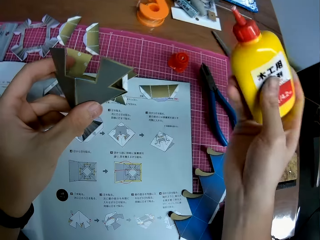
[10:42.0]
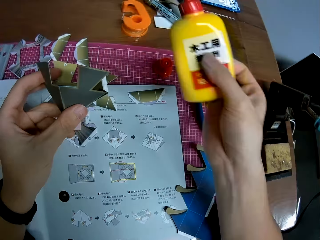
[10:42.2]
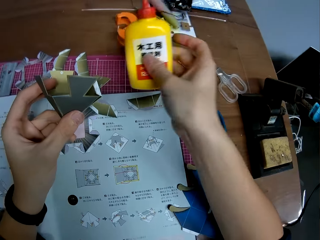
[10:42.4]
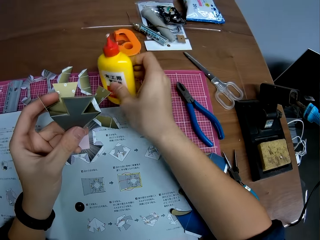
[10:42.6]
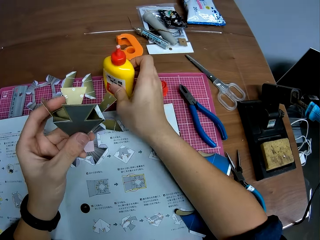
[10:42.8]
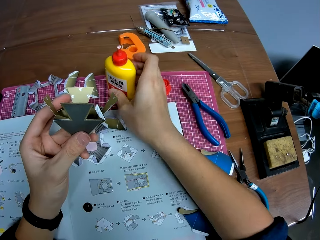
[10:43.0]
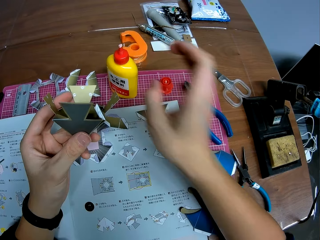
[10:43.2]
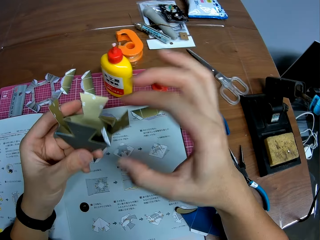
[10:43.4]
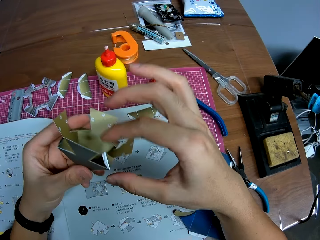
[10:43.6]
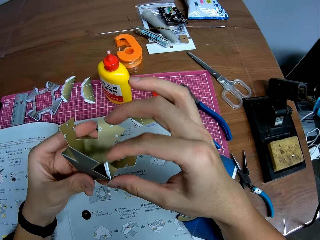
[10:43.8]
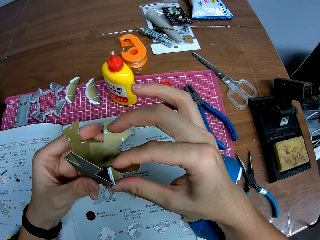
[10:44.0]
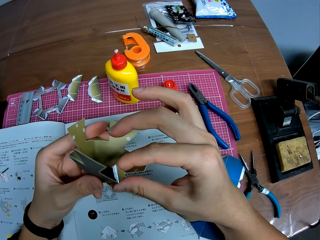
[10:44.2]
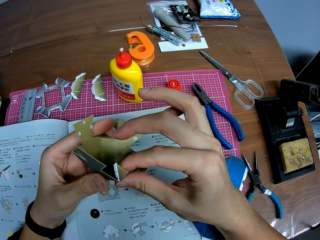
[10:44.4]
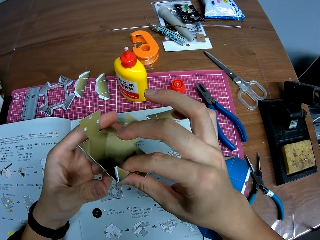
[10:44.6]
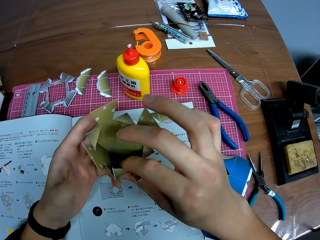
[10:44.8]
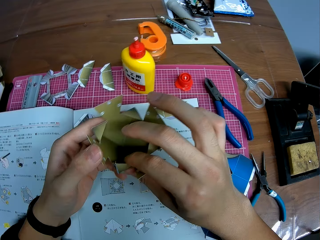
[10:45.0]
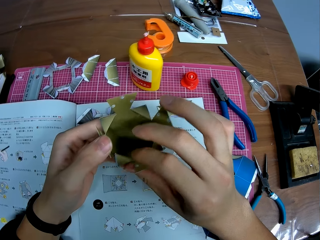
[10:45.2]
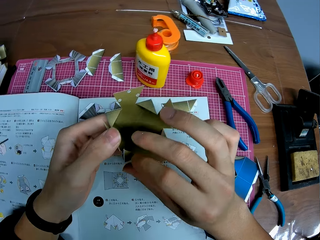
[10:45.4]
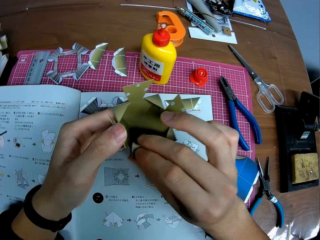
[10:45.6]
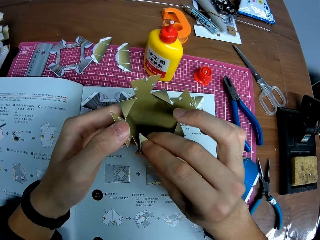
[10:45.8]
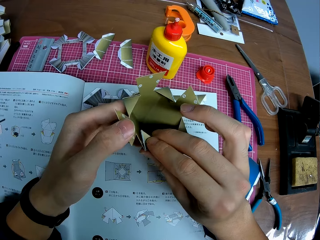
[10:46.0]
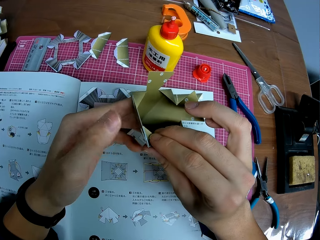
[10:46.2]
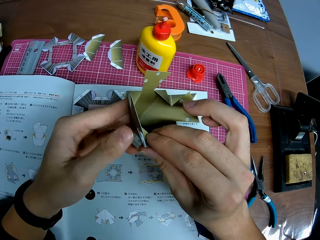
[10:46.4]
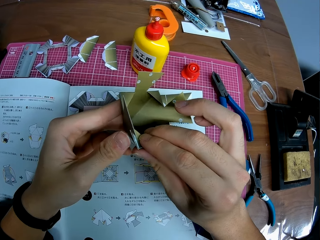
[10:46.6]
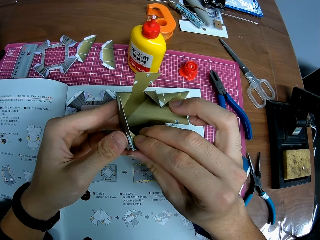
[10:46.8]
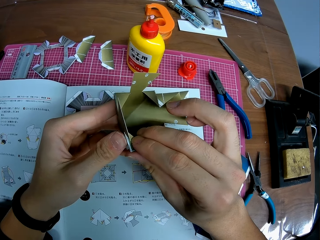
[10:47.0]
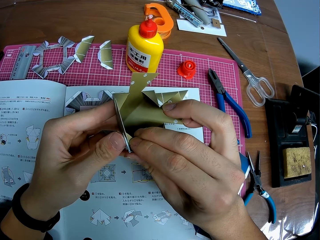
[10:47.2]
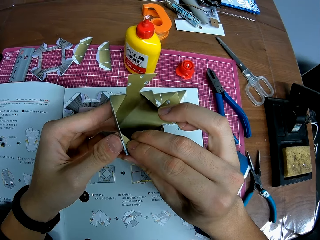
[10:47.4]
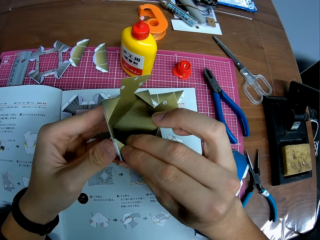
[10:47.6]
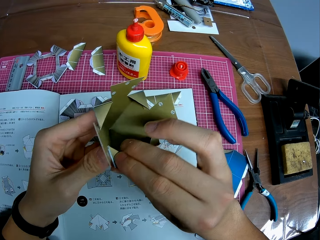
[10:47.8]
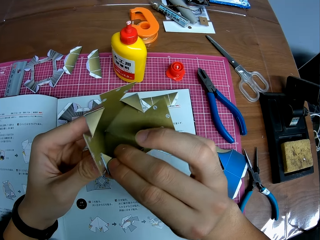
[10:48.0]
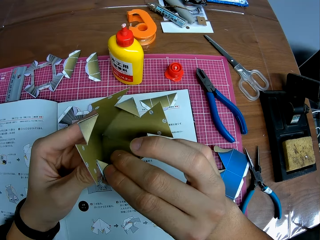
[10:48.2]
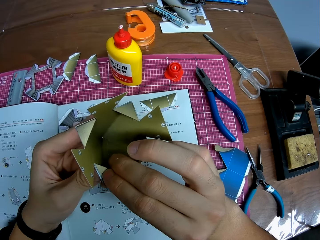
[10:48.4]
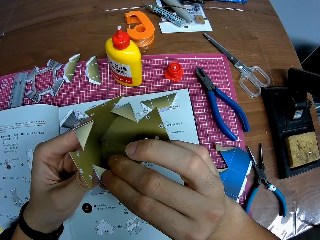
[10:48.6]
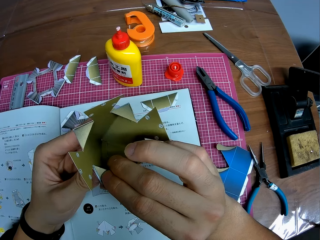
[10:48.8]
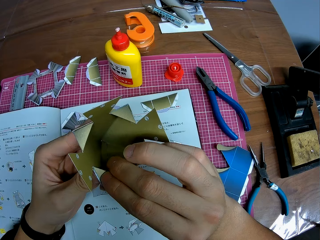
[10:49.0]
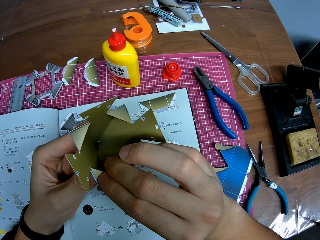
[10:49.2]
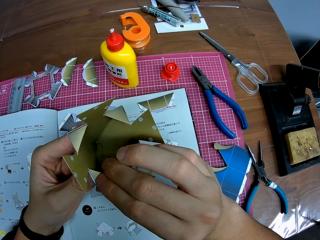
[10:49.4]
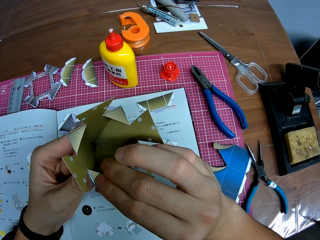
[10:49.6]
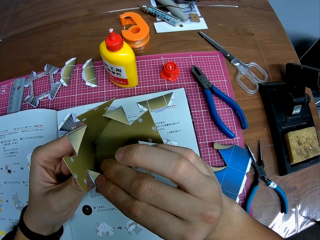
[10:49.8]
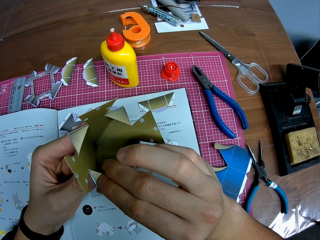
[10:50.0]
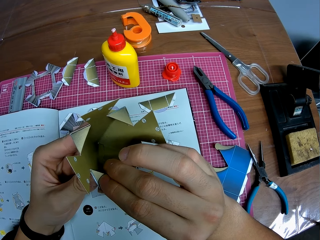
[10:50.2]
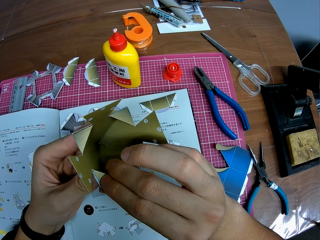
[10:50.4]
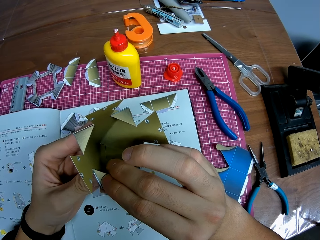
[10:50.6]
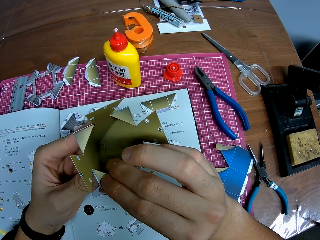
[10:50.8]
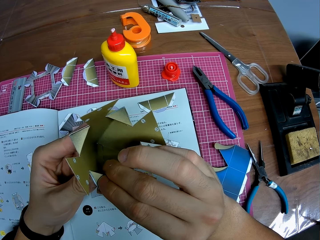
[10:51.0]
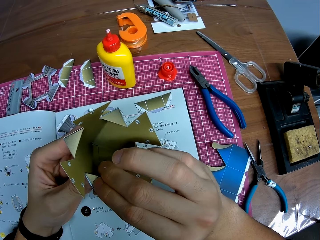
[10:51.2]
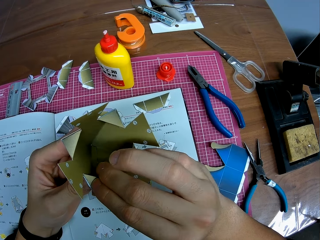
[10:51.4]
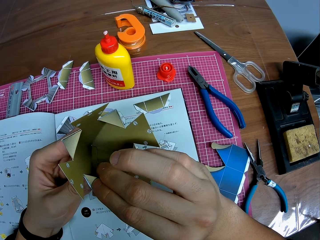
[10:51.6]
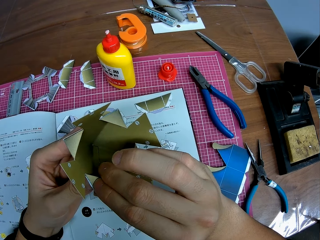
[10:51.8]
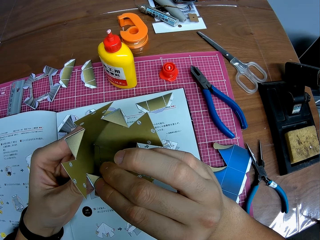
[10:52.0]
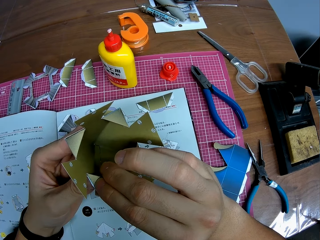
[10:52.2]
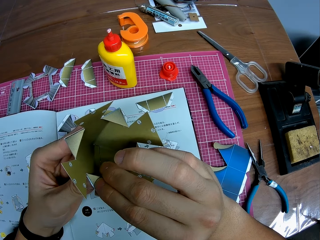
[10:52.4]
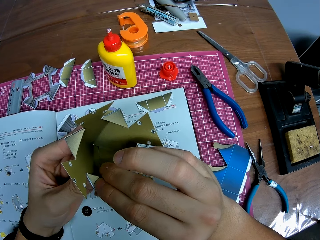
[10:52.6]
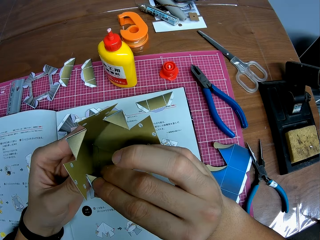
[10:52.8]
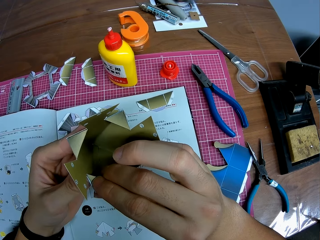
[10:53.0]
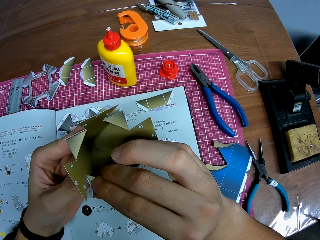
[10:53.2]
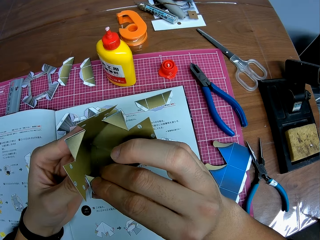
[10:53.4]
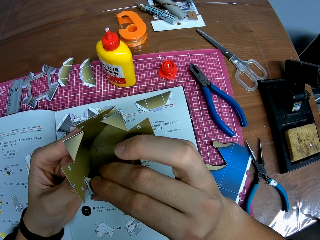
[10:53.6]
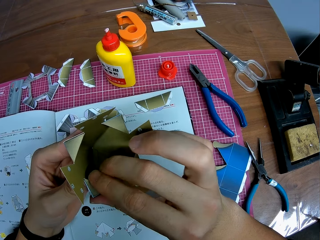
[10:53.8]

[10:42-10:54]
The camera wearer puts the glue gum bottle on the table. They glue the side to another part of the craft. They squeeze the paper with the glue gum.

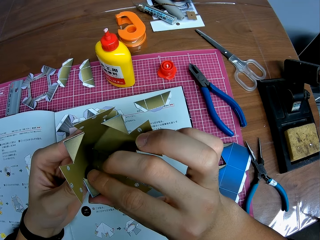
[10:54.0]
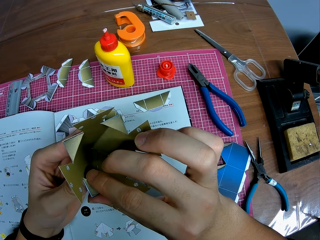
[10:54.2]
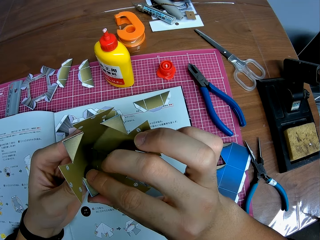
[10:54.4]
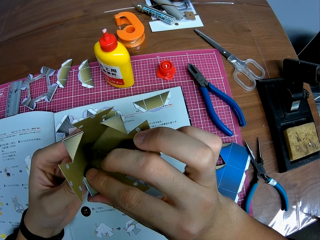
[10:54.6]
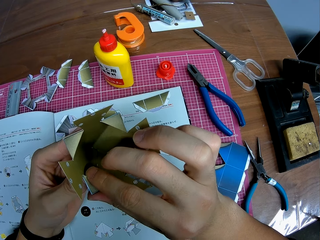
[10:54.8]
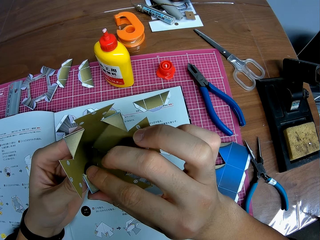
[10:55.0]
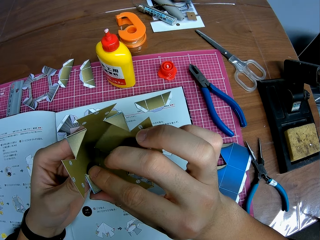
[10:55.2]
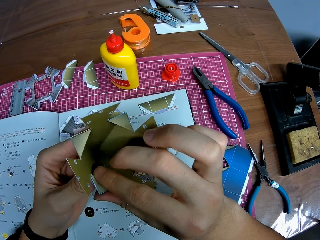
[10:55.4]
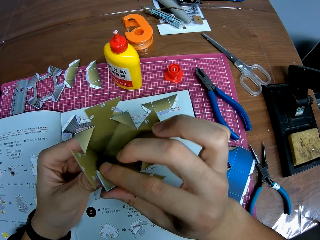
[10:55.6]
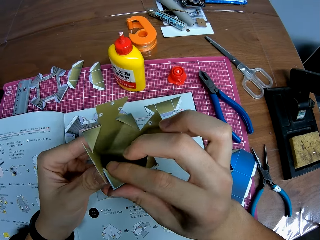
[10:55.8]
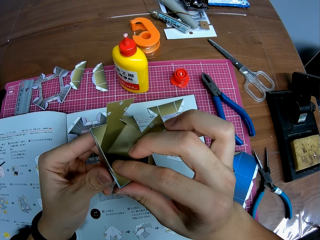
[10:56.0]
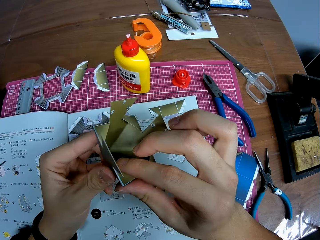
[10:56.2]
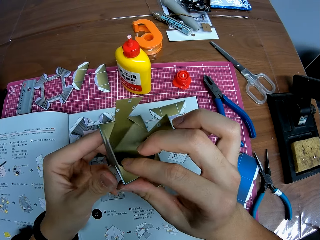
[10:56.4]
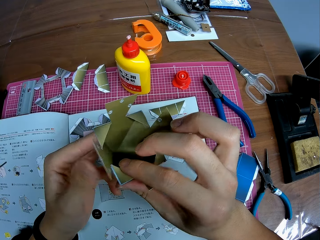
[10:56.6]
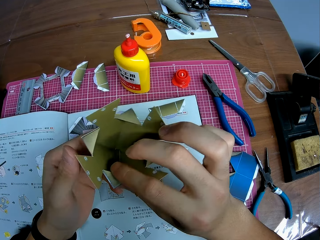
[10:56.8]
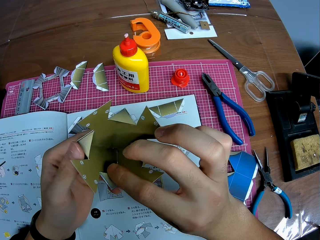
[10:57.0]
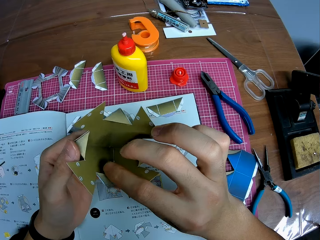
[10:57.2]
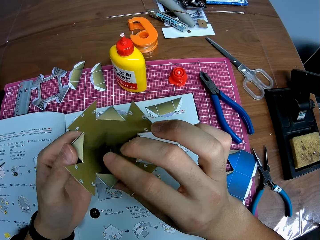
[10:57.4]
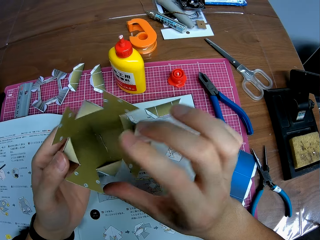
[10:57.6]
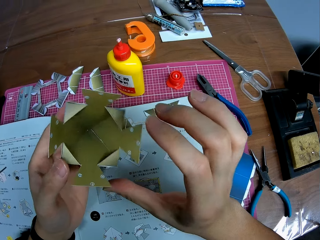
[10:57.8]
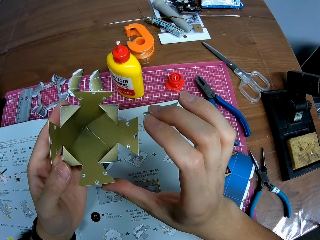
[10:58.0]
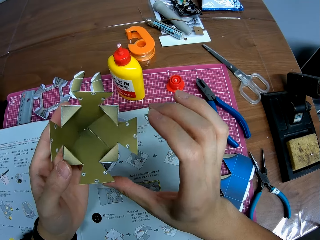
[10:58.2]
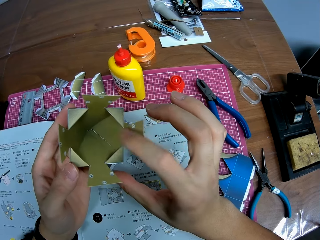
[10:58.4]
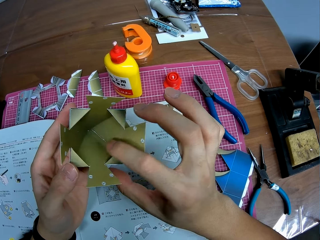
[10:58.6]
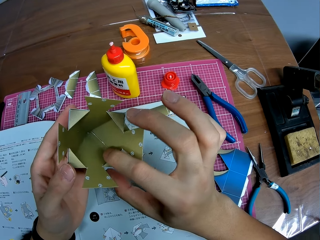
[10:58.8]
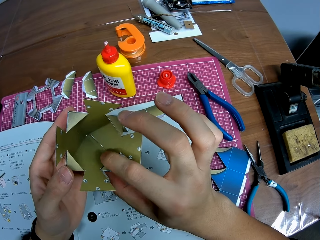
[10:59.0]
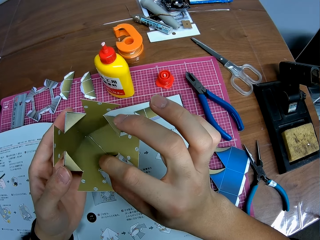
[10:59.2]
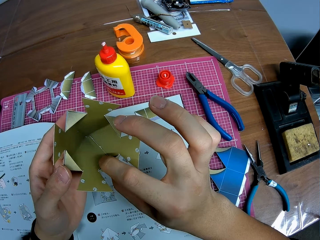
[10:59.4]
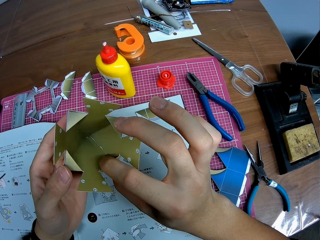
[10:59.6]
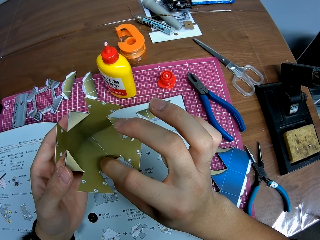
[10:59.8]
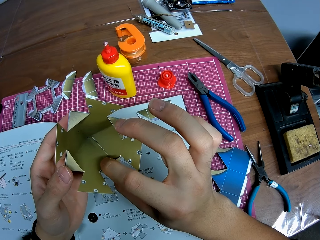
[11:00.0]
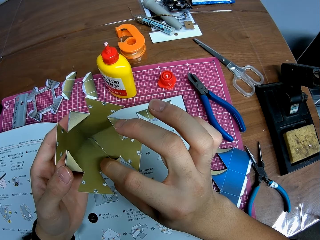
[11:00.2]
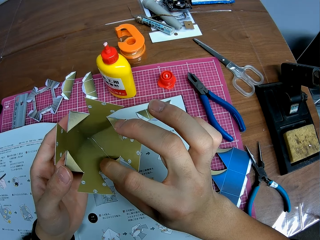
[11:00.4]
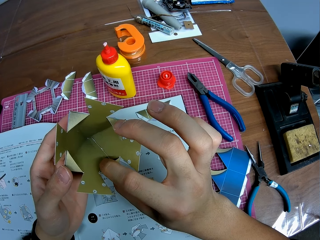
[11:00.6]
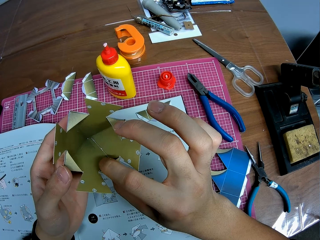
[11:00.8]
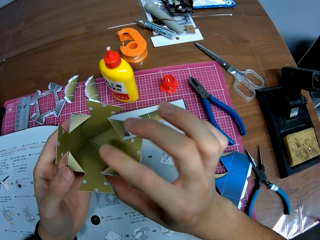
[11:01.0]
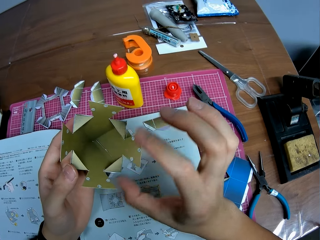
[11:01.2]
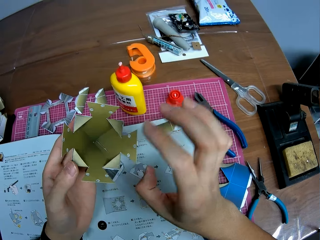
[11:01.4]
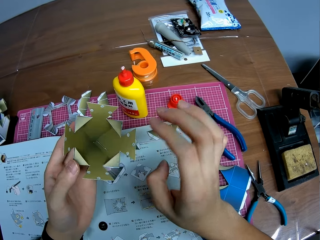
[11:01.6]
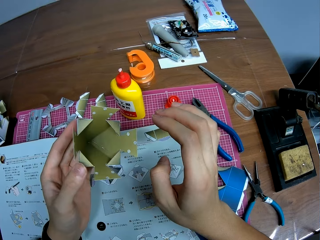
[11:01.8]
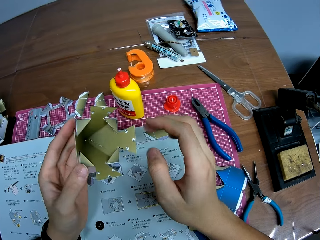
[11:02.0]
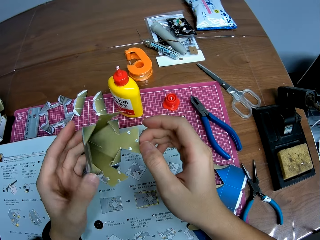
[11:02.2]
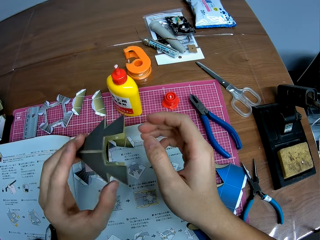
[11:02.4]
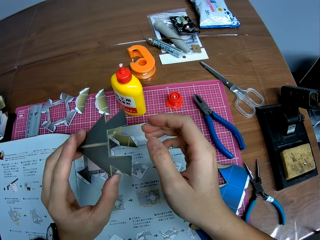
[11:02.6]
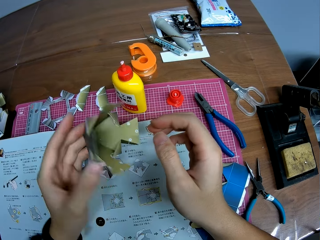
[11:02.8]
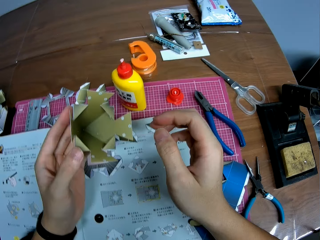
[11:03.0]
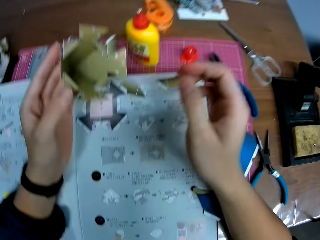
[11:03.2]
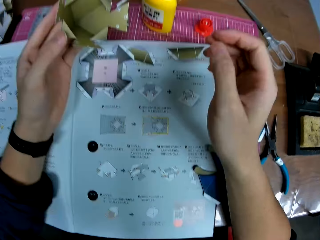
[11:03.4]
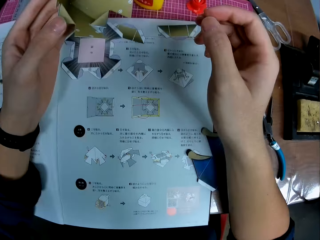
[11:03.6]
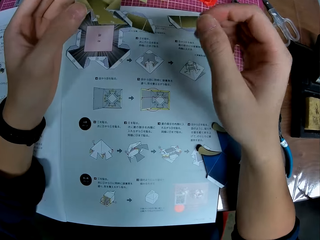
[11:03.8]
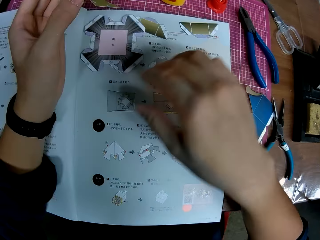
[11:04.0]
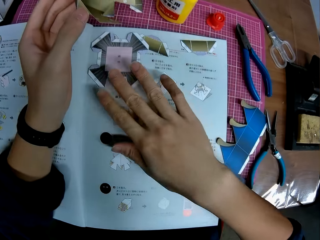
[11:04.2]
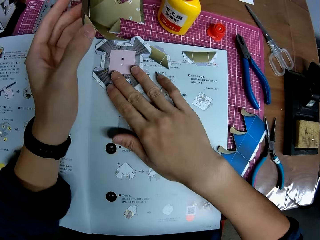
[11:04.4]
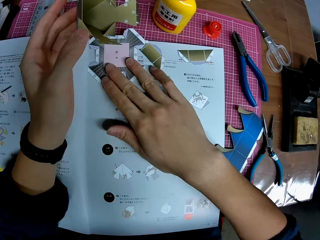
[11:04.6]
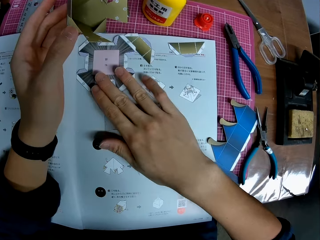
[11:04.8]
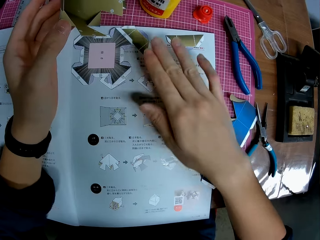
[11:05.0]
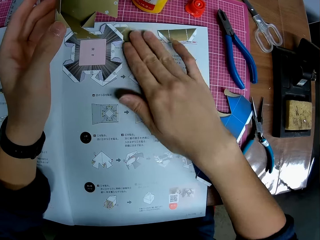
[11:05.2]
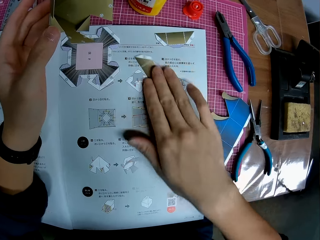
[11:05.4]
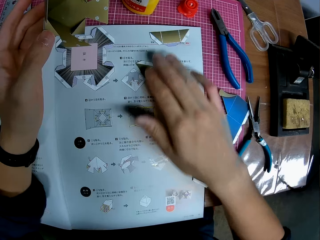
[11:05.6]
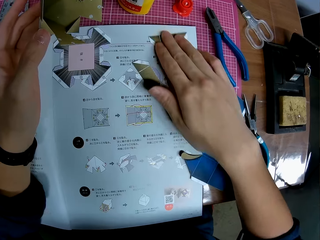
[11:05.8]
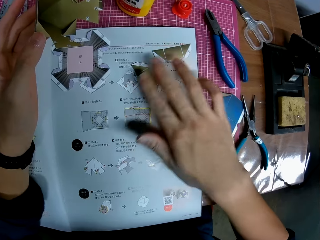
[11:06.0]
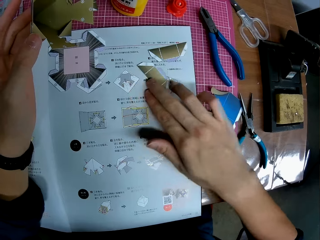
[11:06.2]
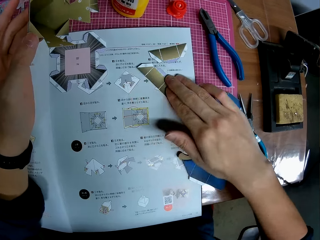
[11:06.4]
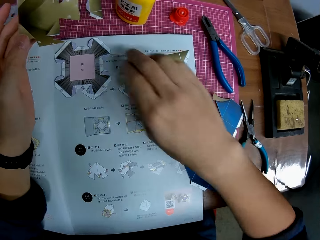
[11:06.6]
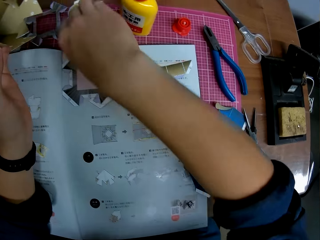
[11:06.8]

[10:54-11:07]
The camera wearer stares at the modelled paper. They touch the modelled paper. They stare at the modelled paper. They collect the parts of the model paper. They adjust crafts on the table.
